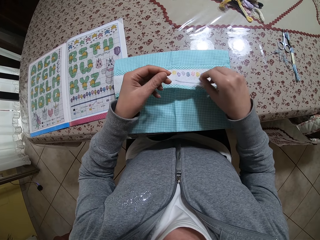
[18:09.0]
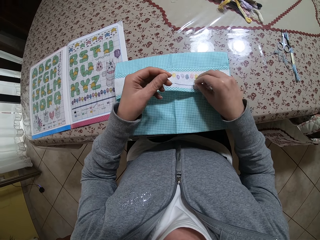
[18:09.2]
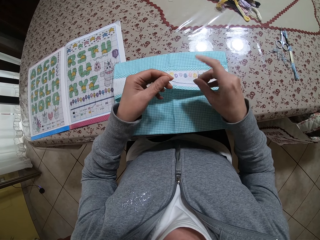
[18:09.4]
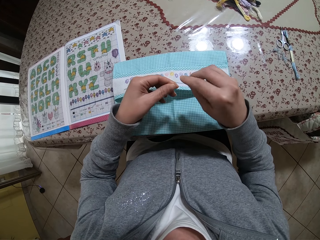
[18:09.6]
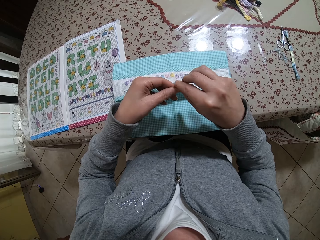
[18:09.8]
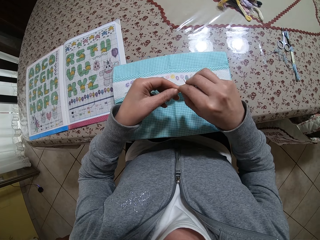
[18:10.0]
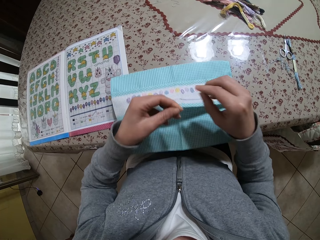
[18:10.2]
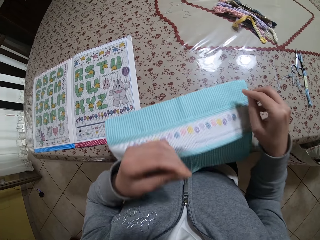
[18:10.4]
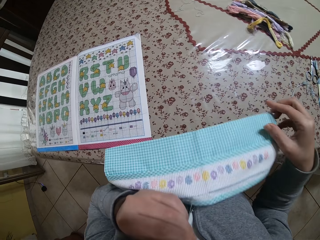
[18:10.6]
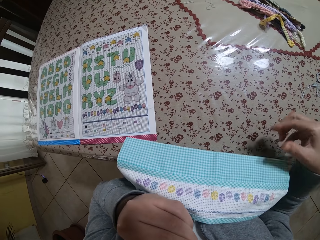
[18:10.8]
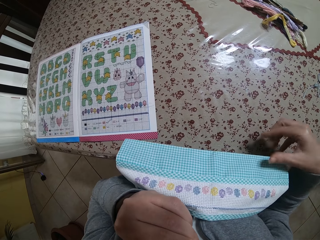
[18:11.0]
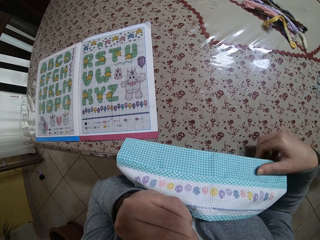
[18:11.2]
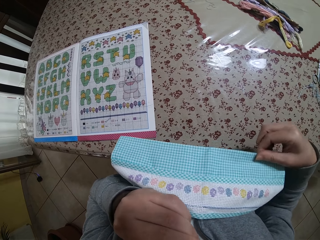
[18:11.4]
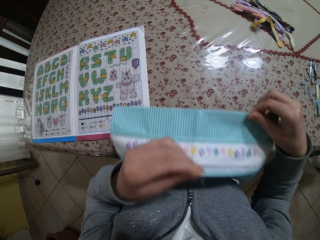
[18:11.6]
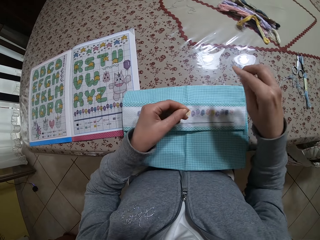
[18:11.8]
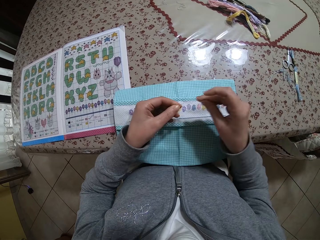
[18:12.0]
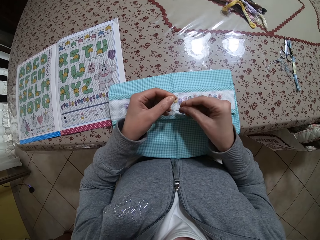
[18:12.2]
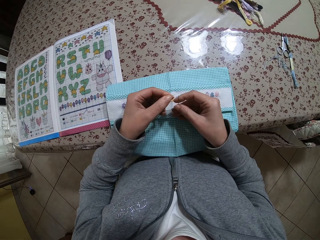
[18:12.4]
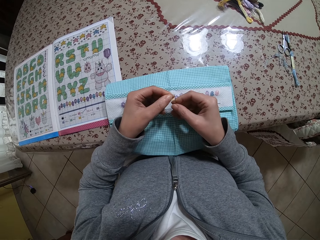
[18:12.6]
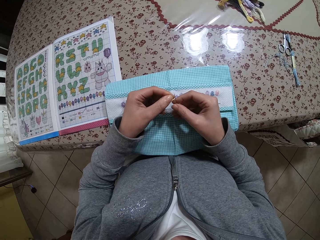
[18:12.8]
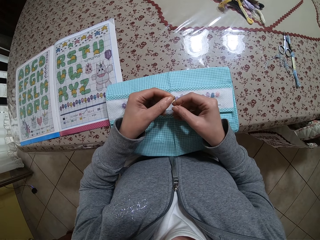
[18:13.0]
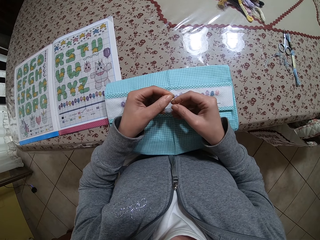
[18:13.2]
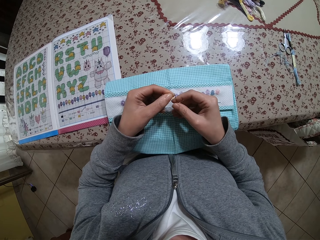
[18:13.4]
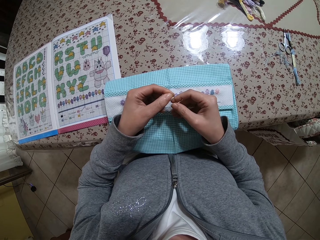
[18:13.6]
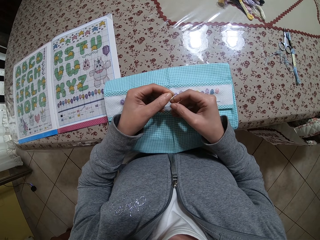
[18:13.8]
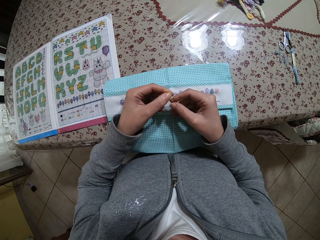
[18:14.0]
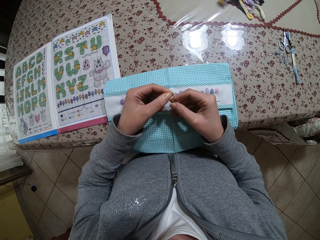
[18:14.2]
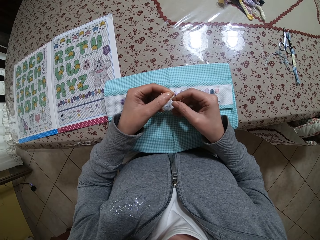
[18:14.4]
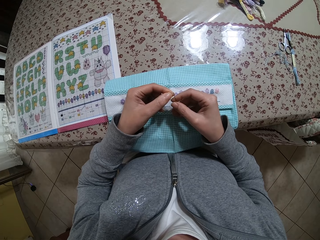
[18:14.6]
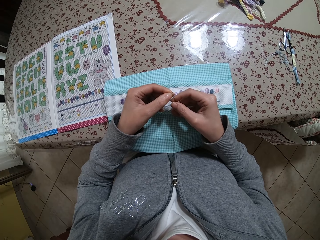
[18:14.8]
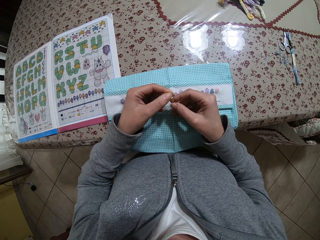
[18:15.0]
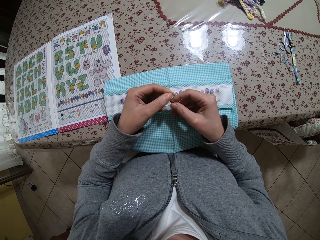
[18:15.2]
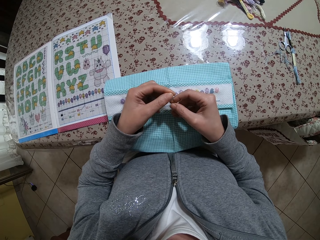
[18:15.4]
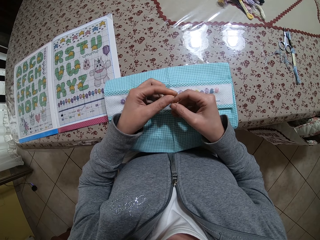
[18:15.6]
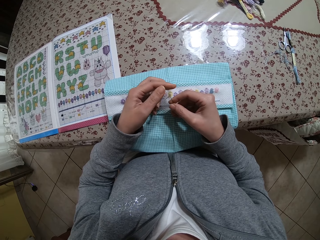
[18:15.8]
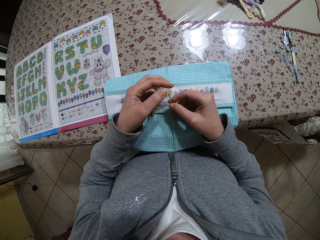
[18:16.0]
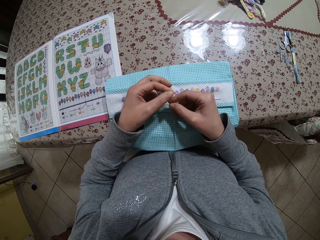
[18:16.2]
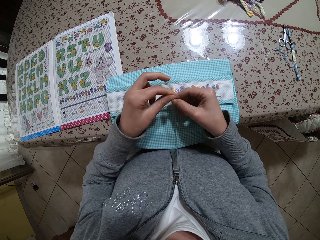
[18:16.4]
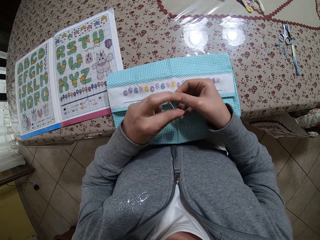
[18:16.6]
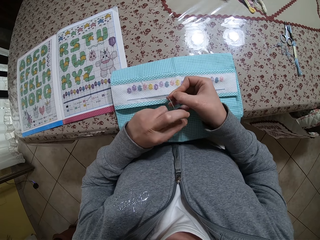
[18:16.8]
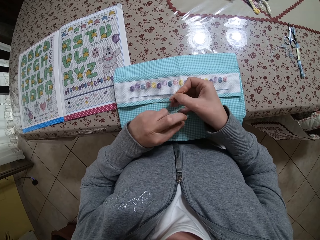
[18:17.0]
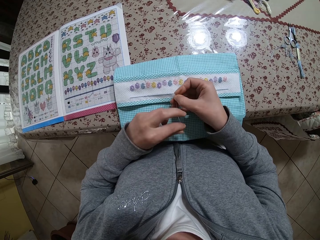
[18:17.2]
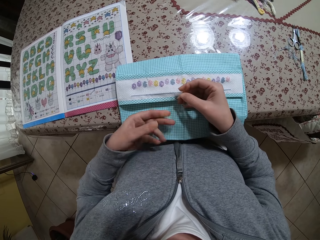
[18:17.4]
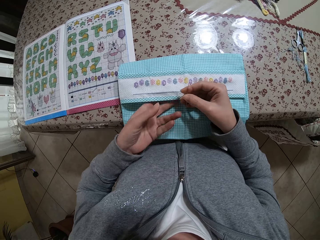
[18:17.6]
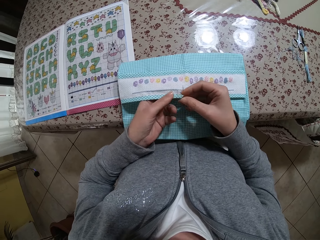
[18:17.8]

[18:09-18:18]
The camera wearer puts the thread in her mouth with her left hand. She pulls the cloth up. She drops her left hand from her mouth. She inserts the thread in the threaded needle with both hands.

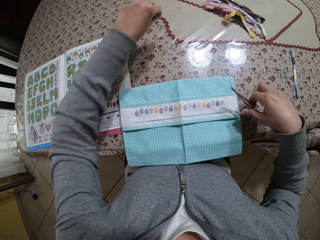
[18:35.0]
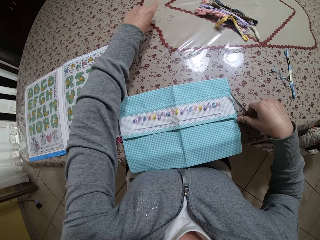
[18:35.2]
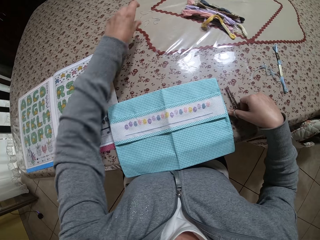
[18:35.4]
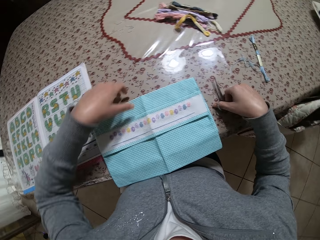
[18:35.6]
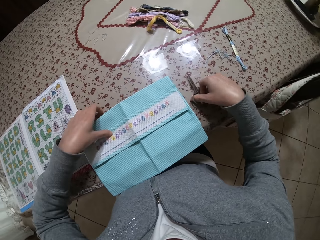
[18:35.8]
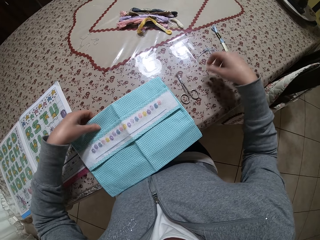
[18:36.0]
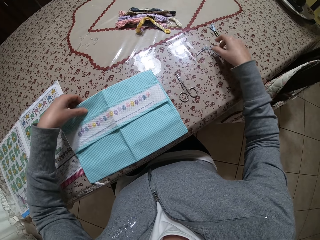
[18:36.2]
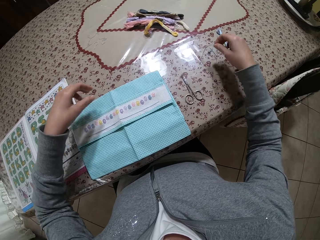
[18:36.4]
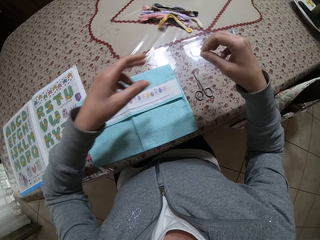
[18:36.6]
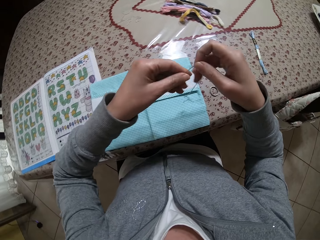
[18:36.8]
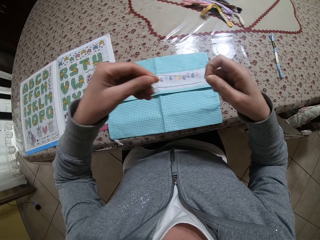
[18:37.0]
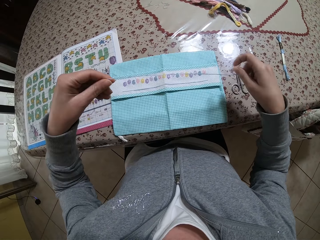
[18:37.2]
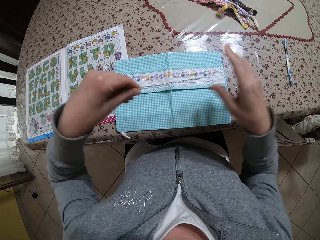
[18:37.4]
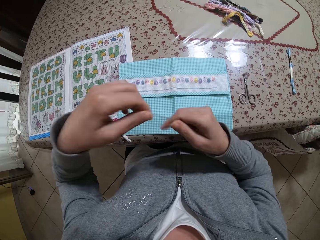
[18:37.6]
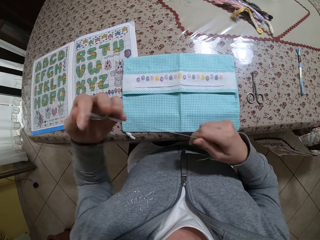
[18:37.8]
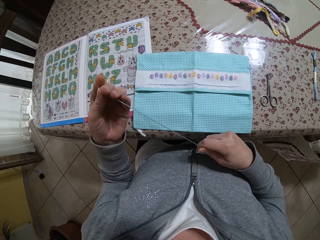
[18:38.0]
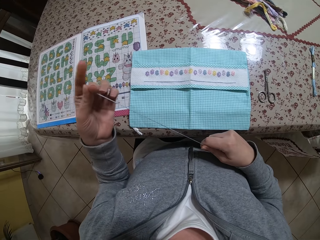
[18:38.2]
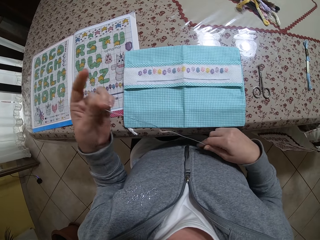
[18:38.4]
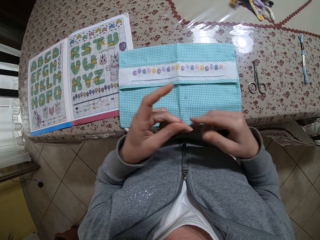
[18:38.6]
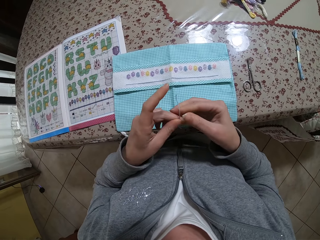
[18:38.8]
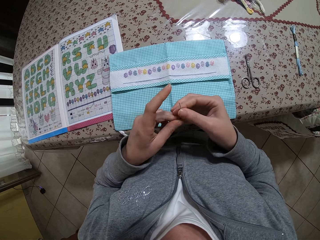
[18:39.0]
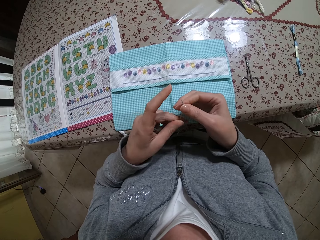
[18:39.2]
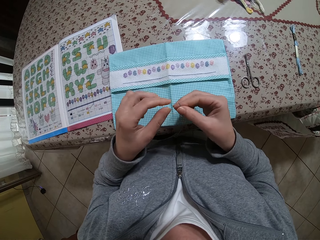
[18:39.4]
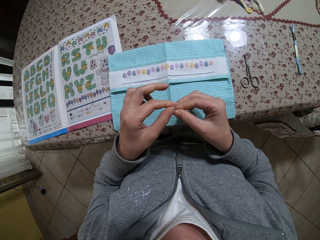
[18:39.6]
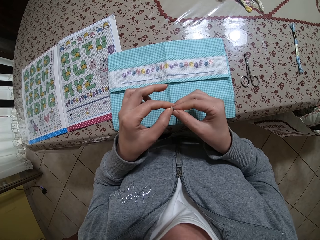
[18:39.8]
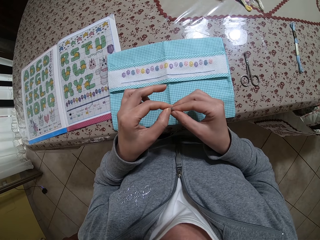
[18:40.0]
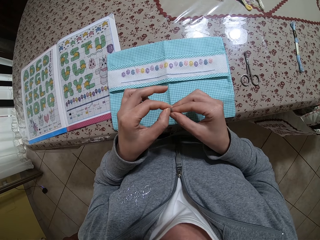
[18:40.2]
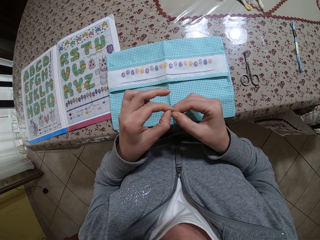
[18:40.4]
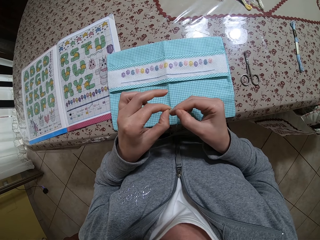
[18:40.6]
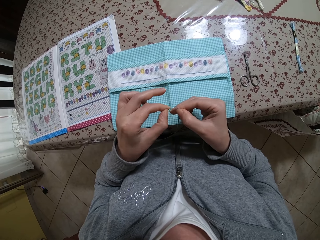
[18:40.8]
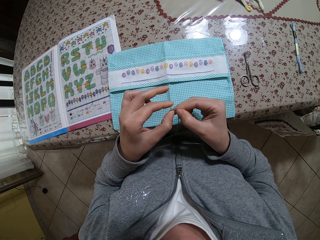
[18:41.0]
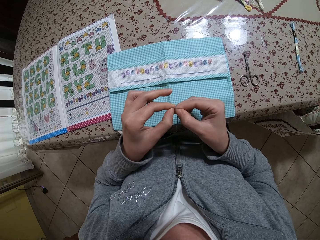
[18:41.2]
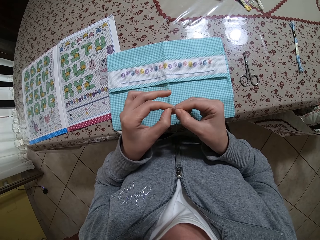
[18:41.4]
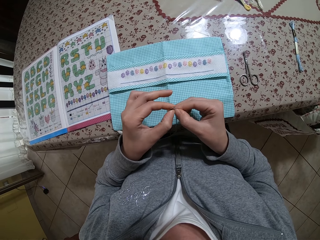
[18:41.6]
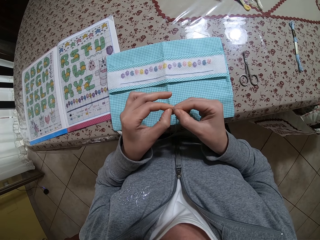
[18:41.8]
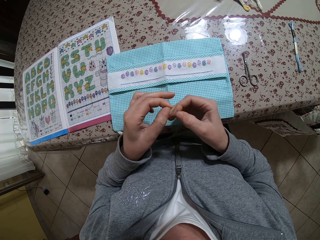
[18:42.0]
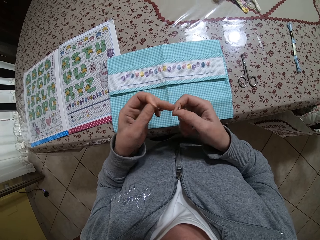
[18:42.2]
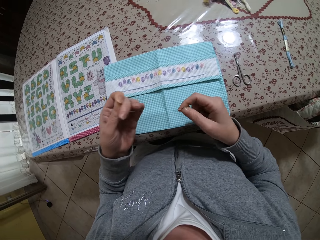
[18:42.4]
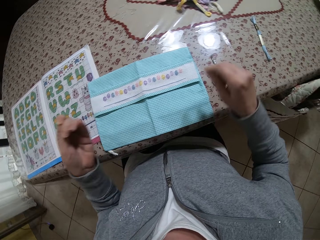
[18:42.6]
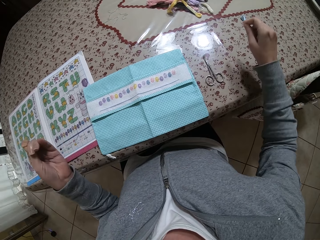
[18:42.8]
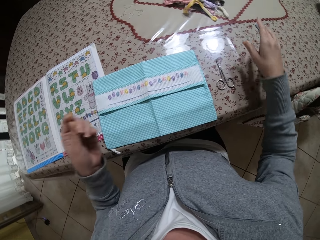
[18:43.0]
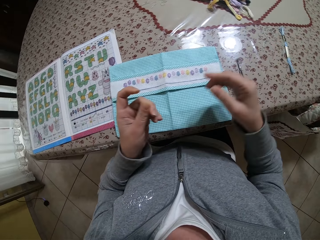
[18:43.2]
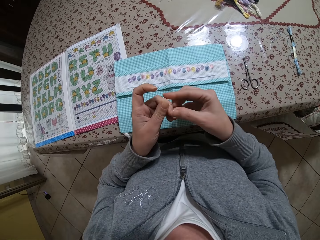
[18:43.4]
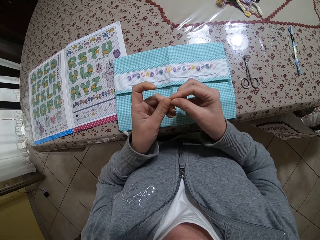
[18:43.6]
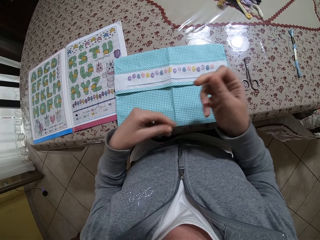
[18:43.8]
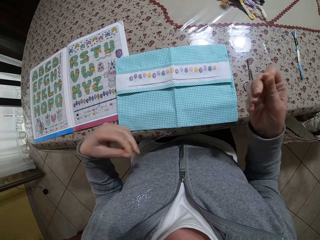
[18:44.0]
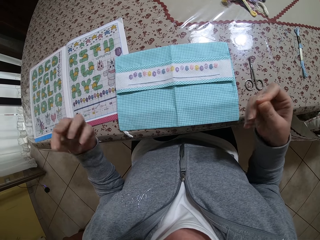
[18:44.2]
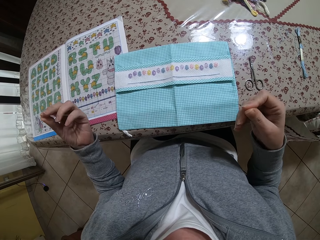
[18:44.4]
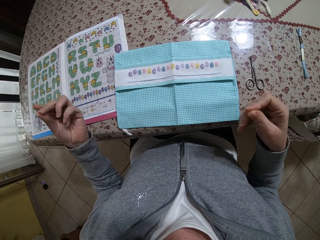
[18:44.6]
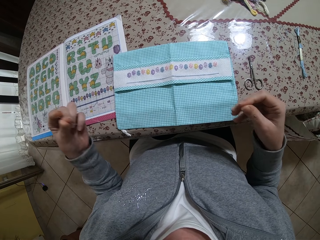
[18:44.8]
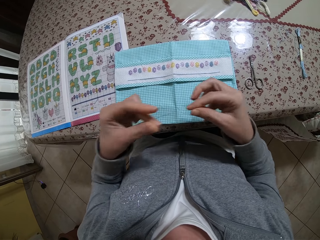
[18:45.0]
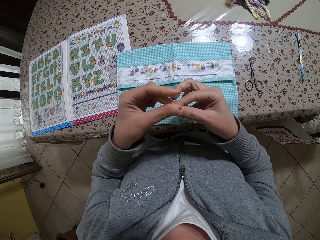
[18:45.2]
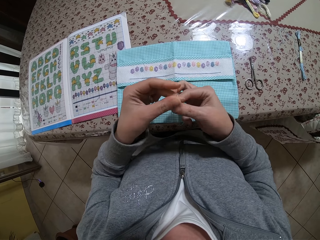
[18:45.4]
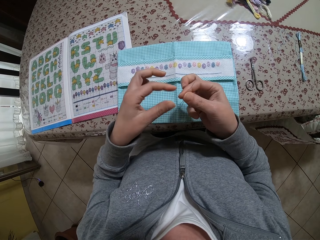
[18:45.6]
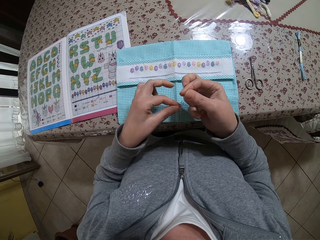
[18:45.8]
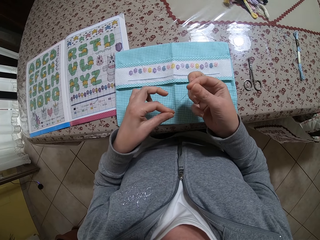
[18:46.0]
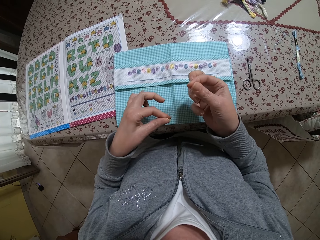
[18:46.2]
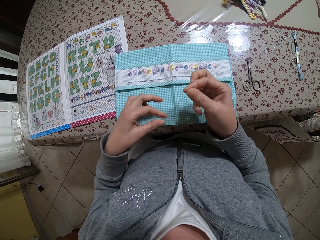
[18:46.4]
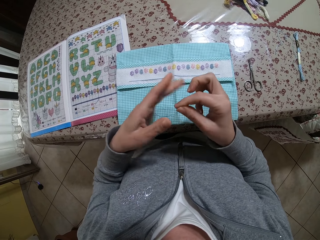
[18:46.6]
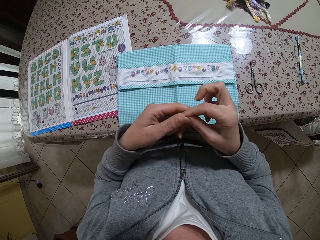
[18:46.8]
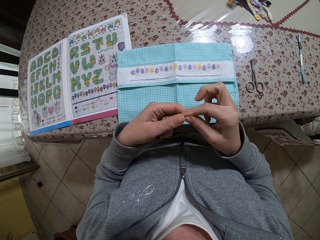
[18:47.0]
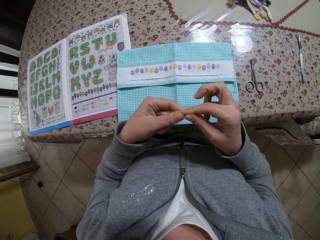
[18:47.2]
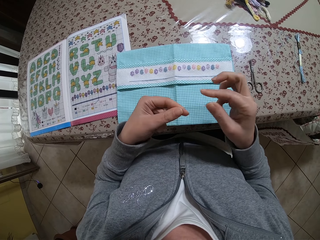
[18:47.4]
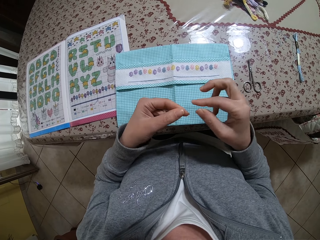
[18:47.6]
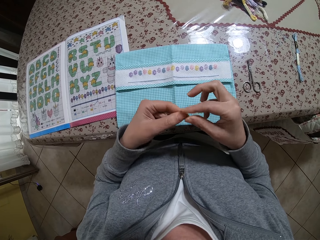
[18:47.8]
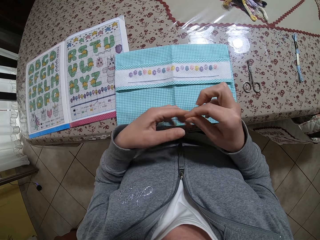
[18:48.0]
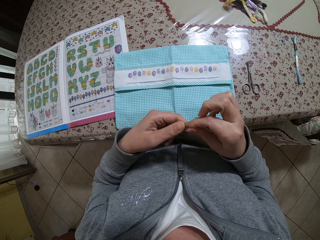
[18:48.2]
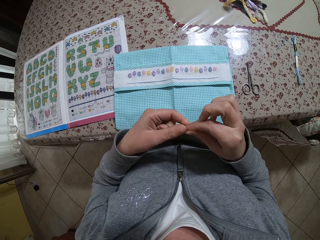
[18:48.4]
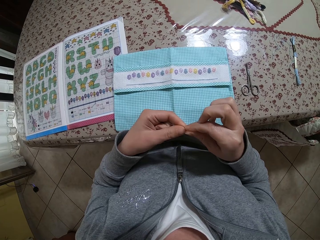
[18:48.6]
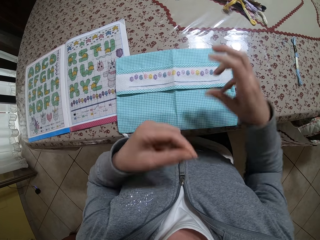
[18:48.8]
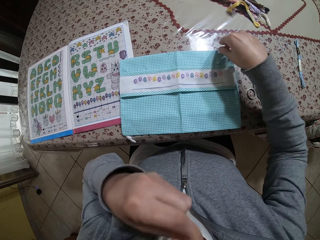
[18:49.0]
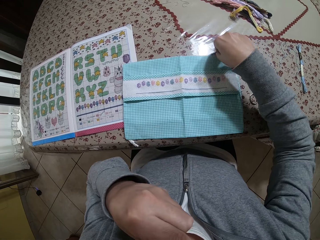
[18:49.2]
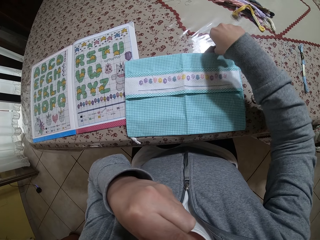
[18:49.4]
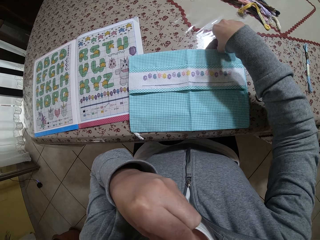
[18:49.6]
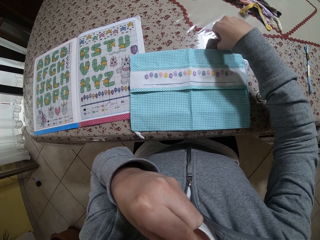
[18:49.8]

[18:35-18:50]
The camera wearer drops the thread on the table with her left hand. She drops the scissors on the table with her right hand. She picks up a part of the fabric. She adjusts the napkin on the table with her left hand. She pulls the fabric towards the thread. She picks up a thread from the table with her right hand. She holds the thread with both hands. She pulls on the thread with her hands. She straightens the thread with both hands. She wraps the thread around her left finger. She separates a thread from the threads with both hands. She drops the thread on the table with her right hand. She folds the thread with both hands. She holds the thread with both her hands and pulls on the thread with her hands. She places the thread in her right hand. She holds the thread with both her hands. She aligns the thread. She places the thread in her left hand. She holds the thread with both her hands. She places the thread in her left hand. She licks the thread in her left hand. She moves the thread towards her mouth. She picks up the needle from the table with her right hand.
